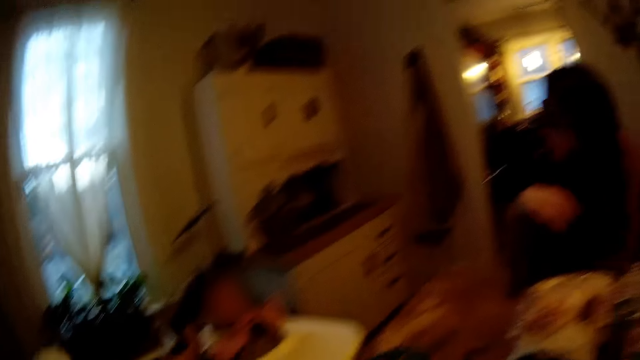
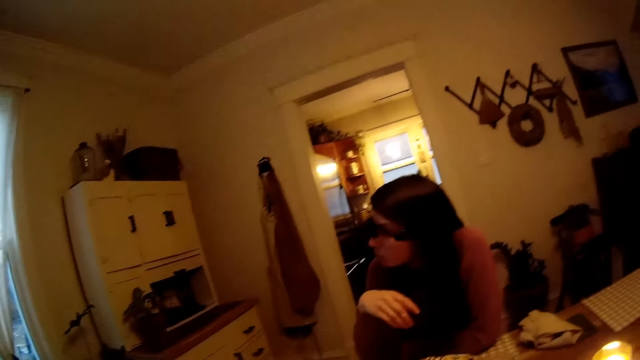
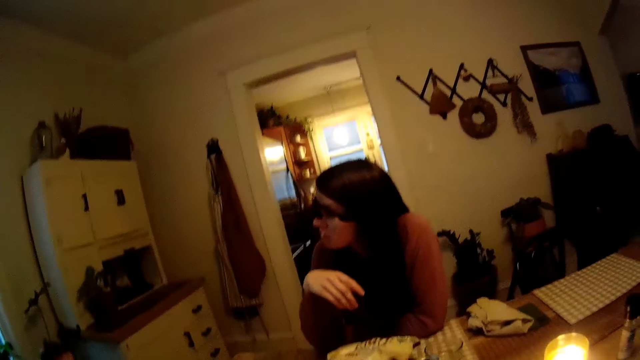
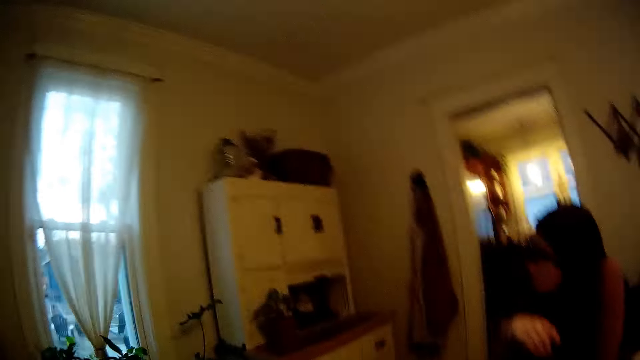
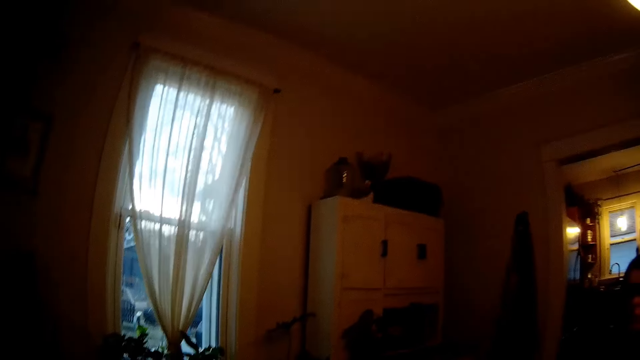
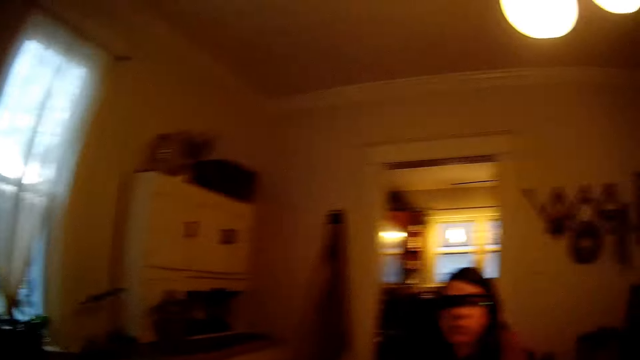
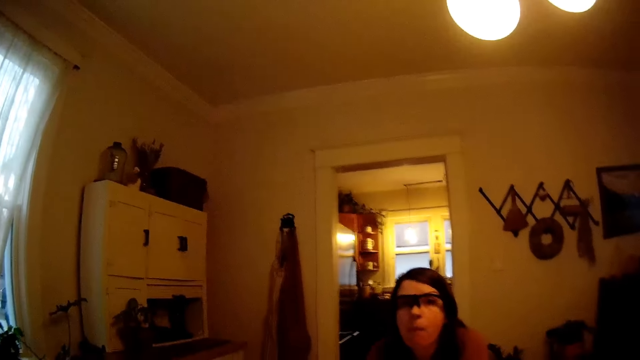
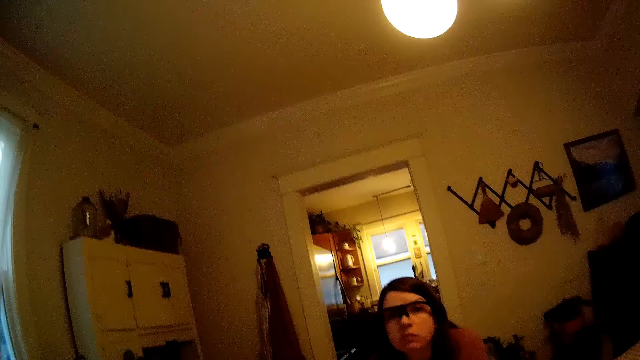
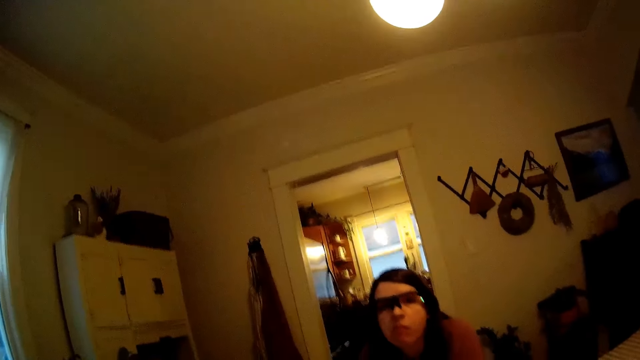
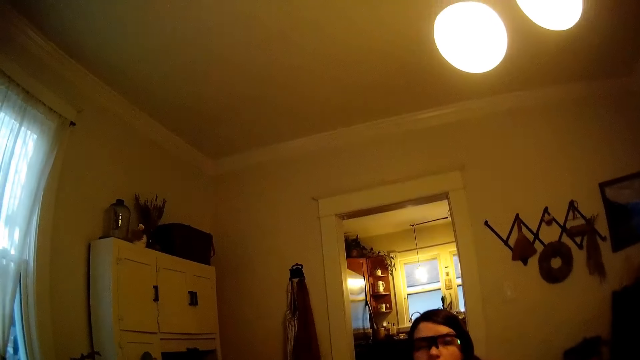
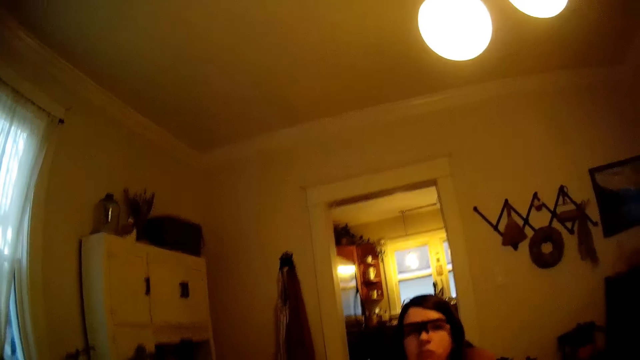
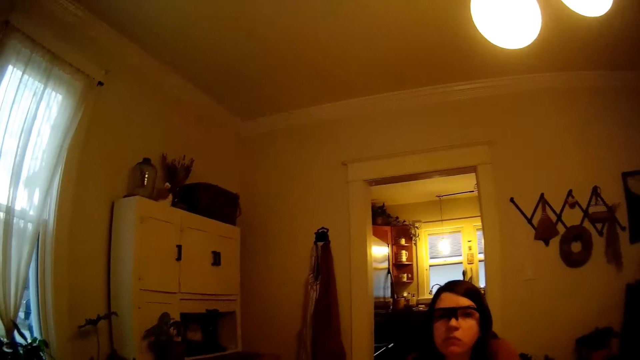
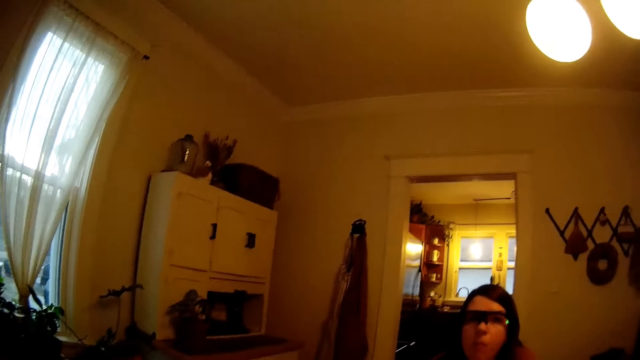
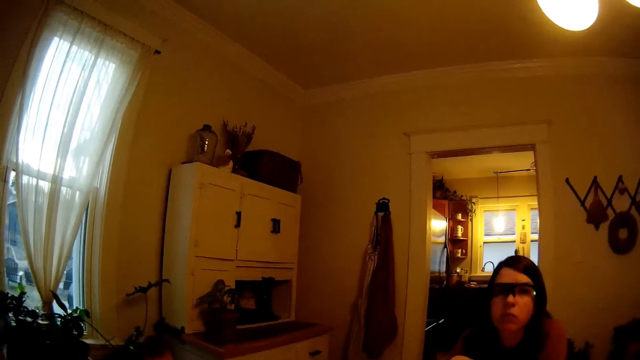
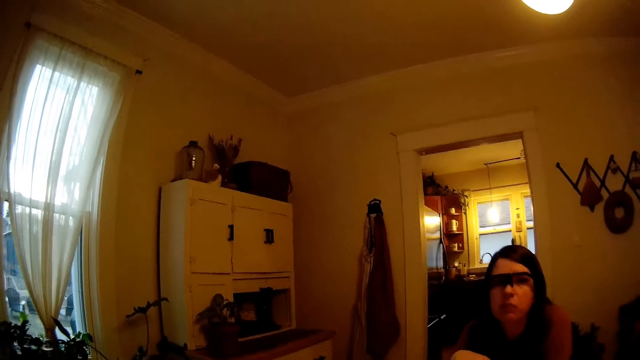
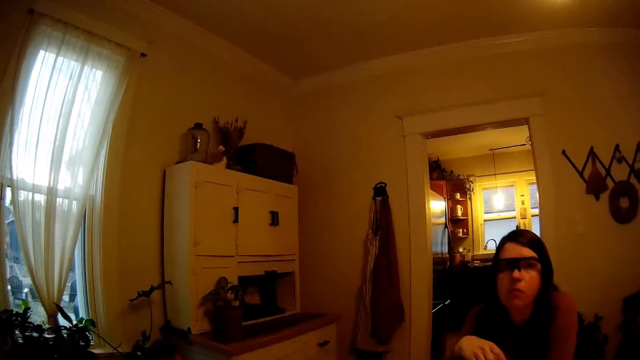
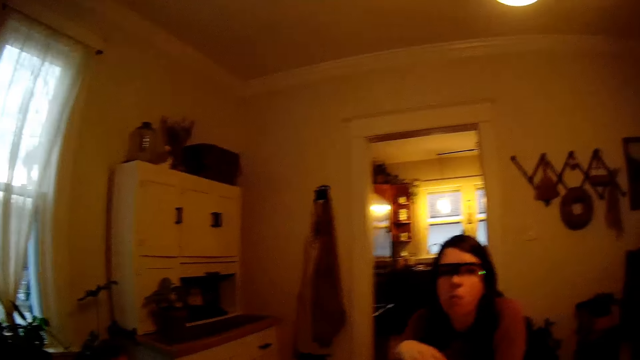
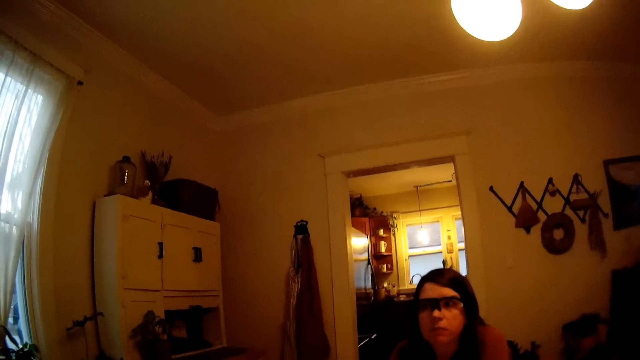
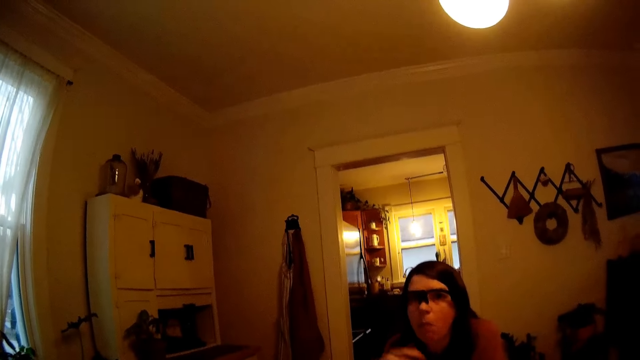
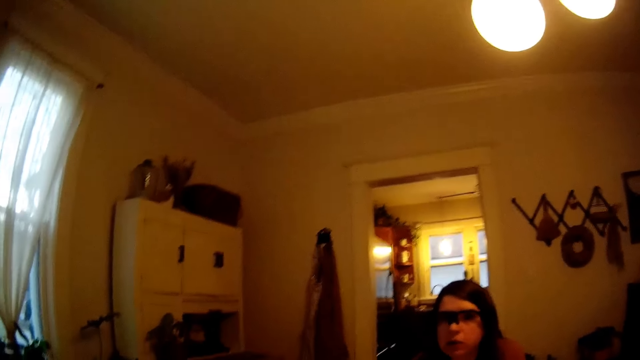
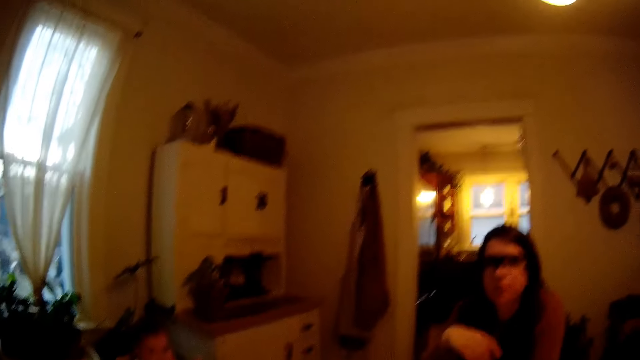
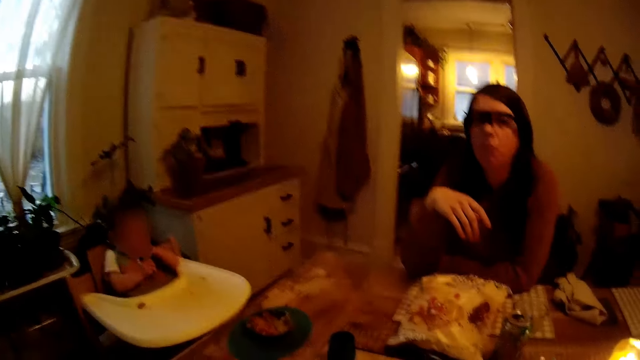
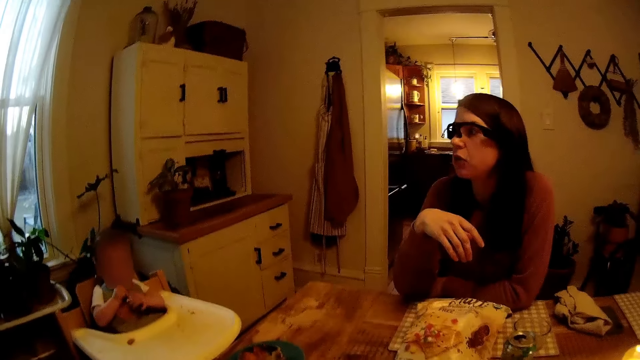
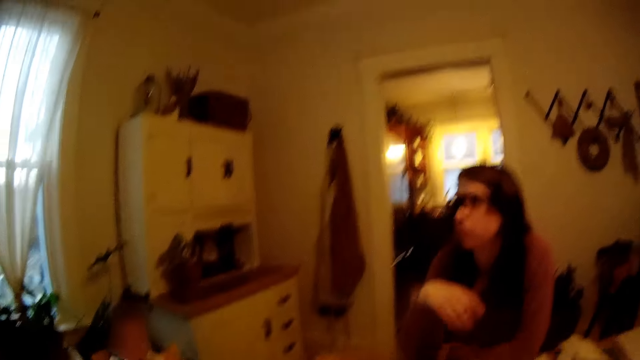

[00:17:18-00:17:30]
The camera wearer interacts with the woman.

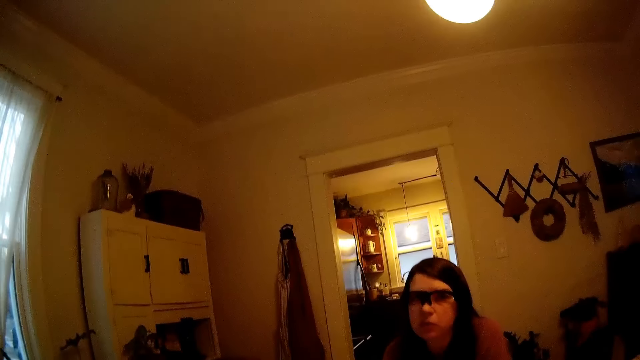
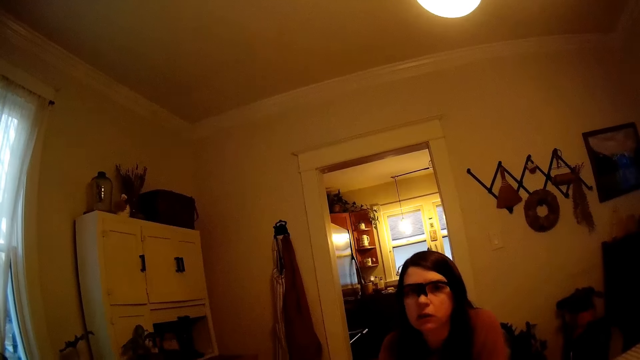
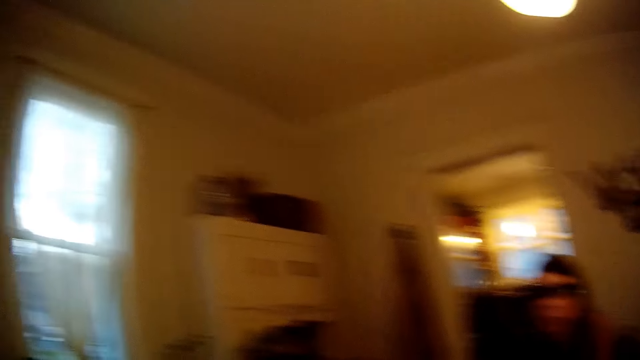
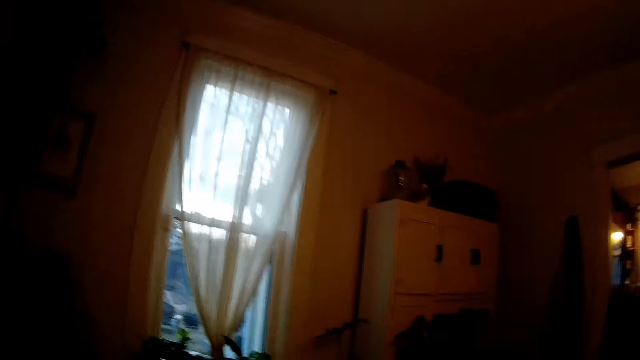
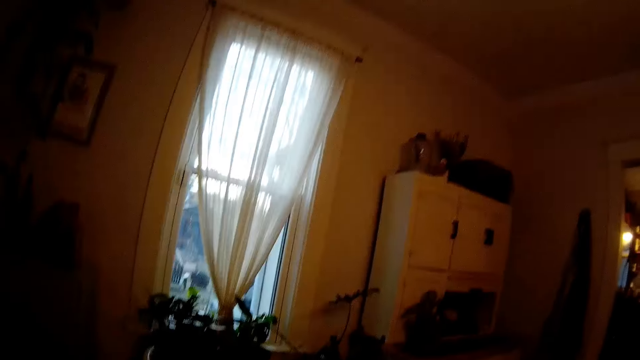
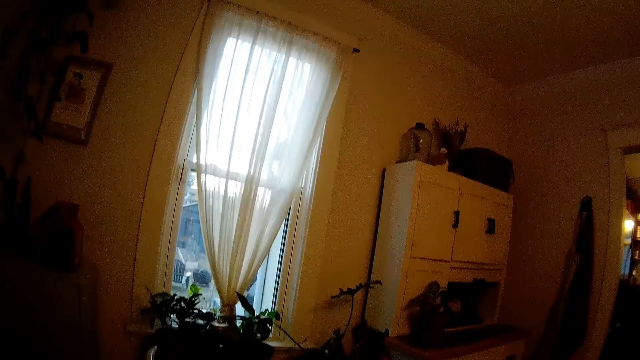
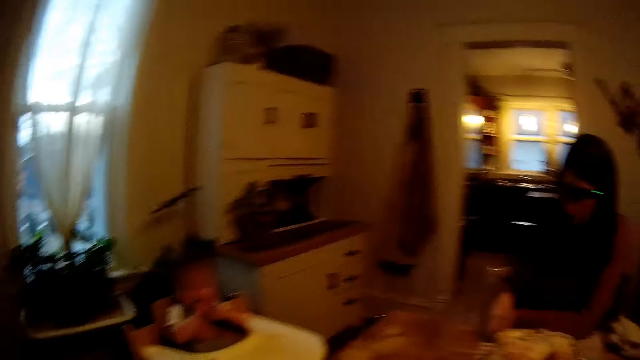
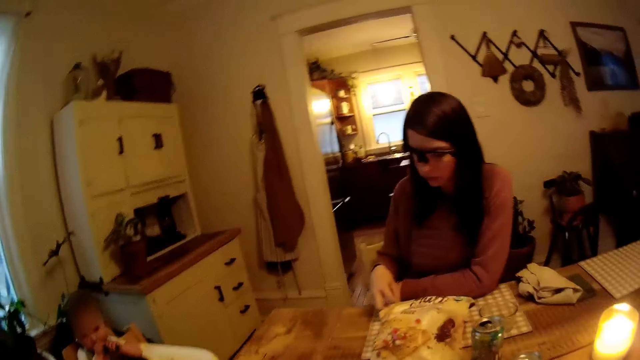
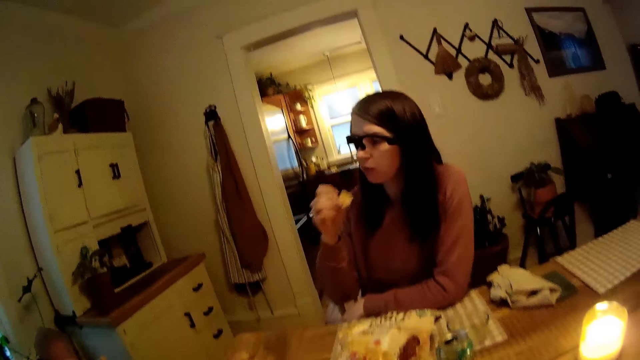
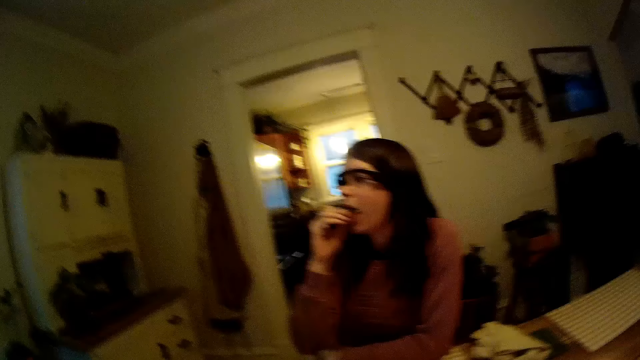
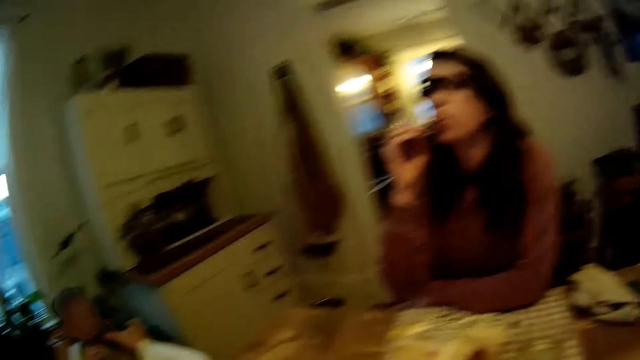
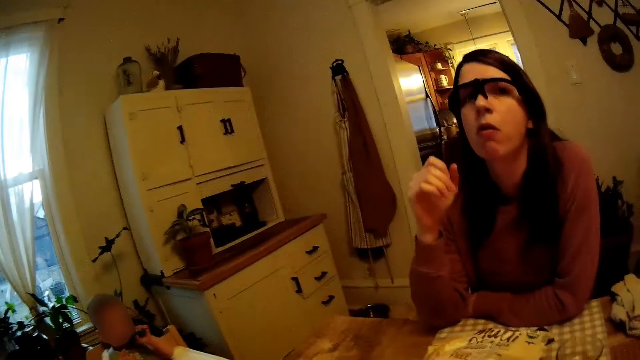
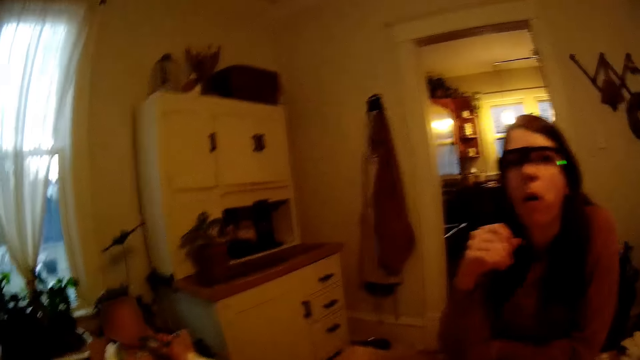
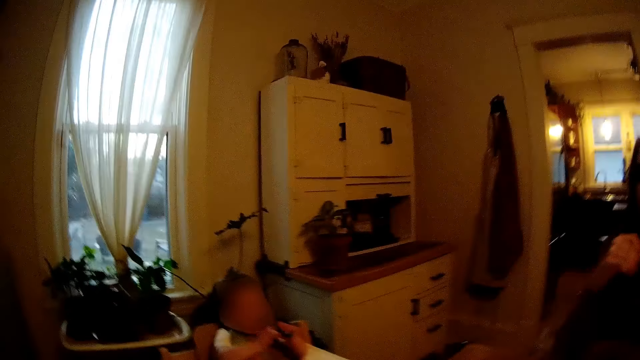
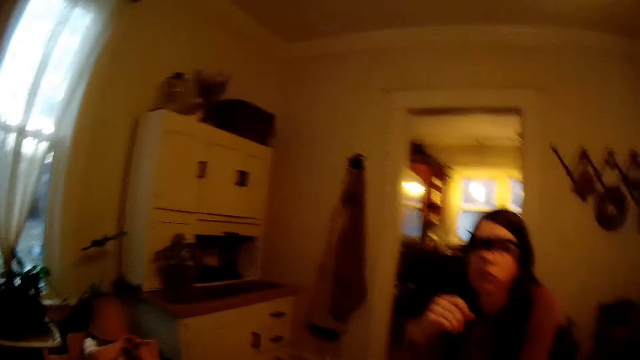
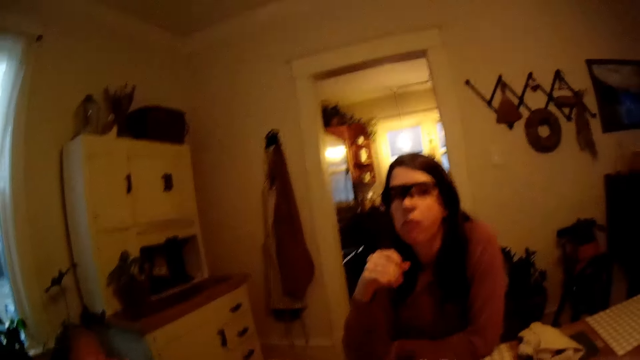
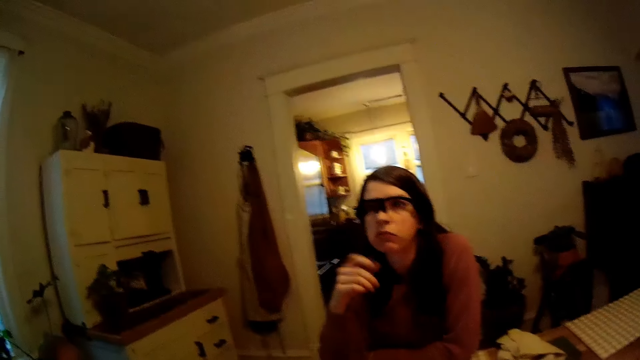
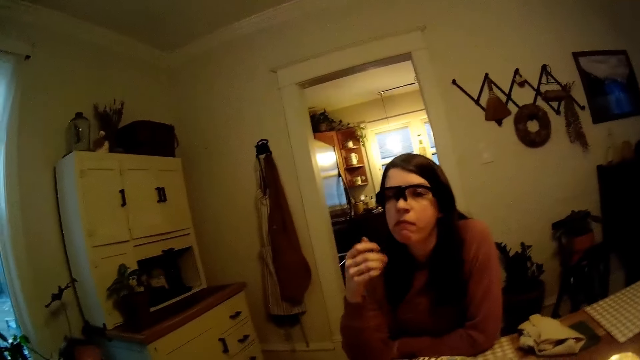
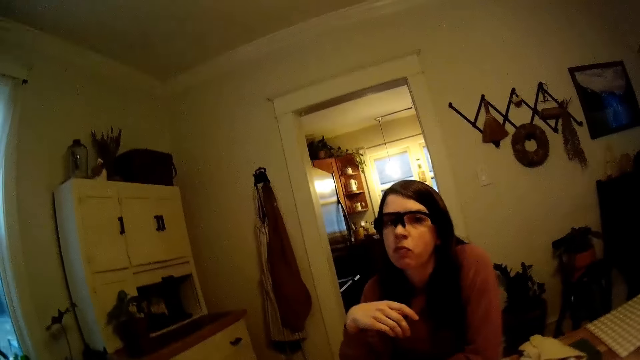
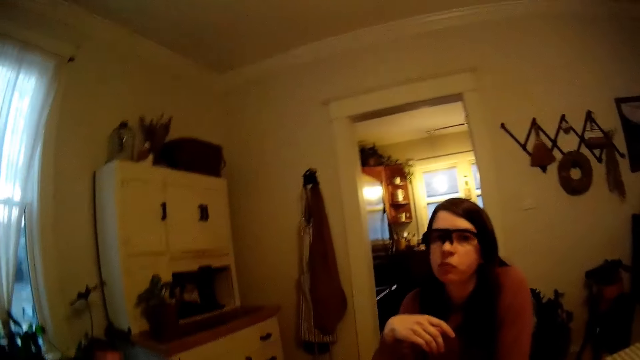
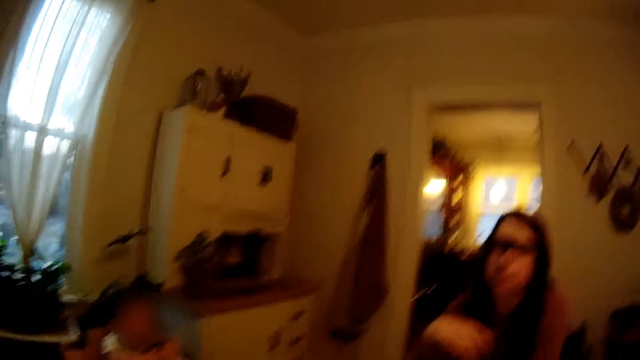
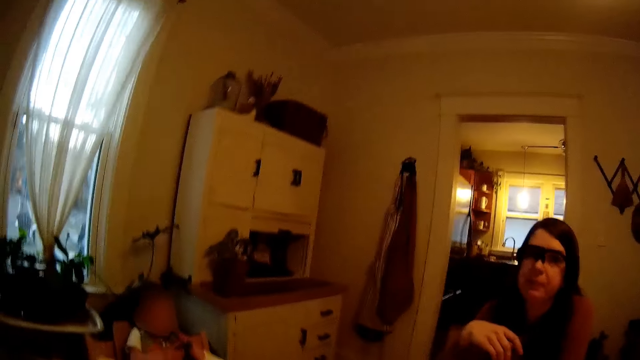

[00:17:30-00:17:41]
The woman picks a chip from the dining table with her right hand and puts the chip in her right hand in her mouth. The woman eats something. The camera wearer looks around the room. The woman gestures her hand.
